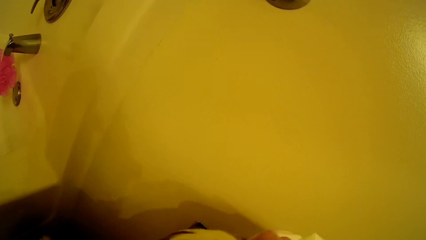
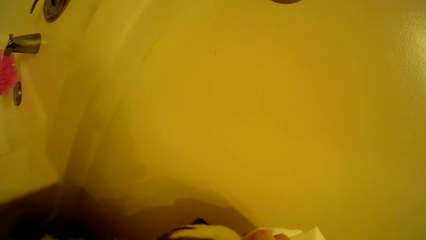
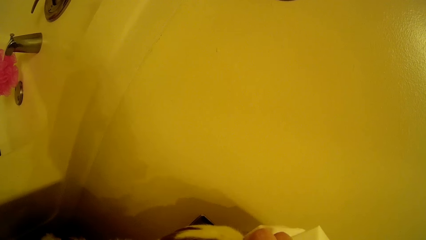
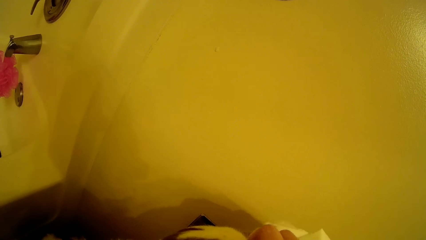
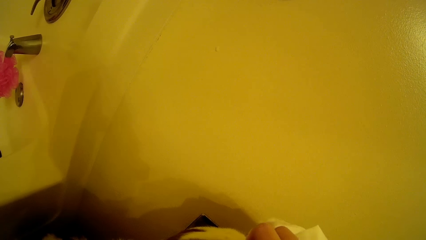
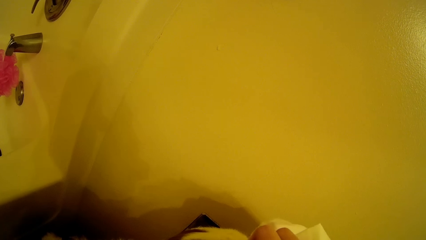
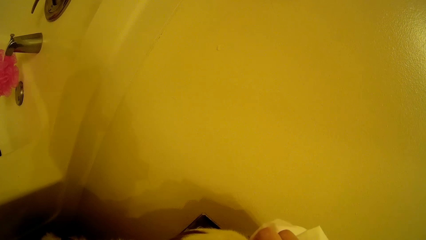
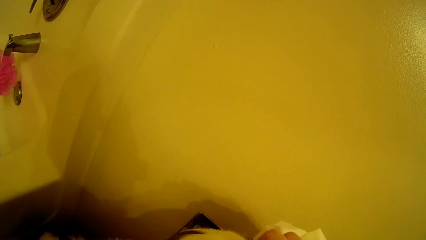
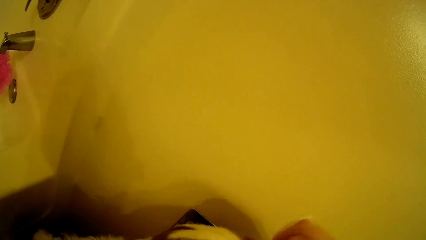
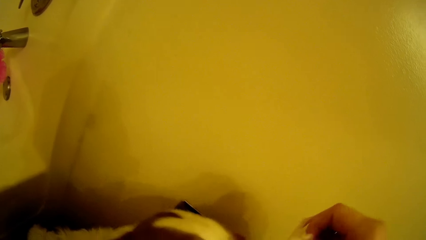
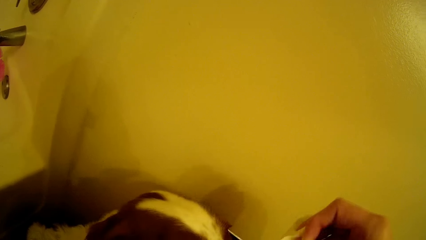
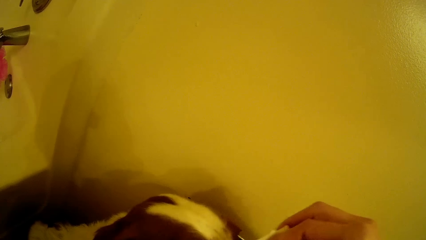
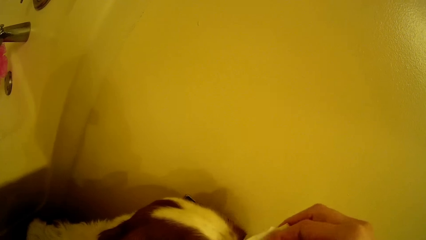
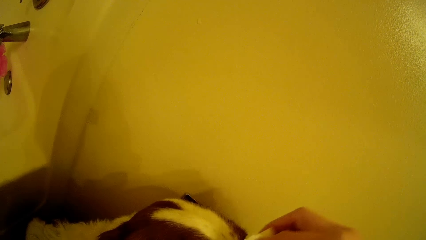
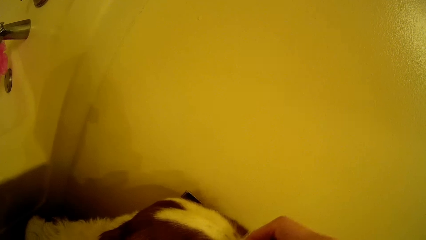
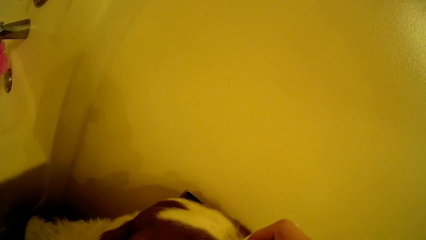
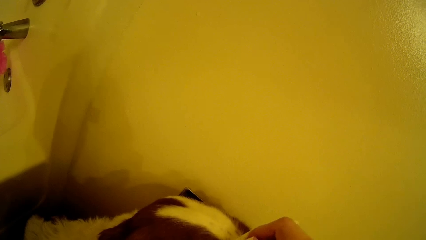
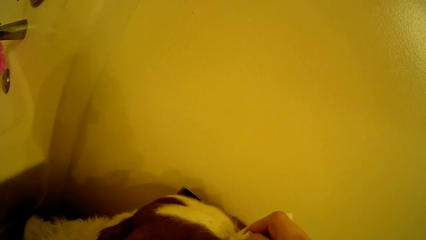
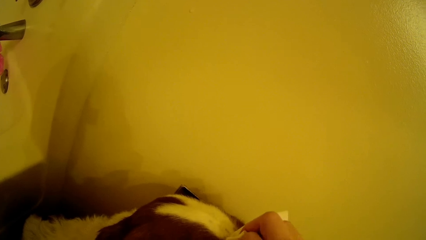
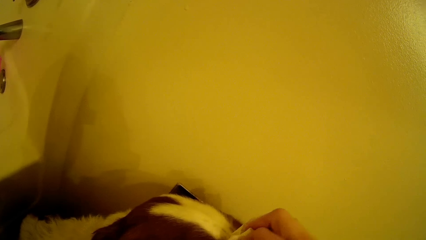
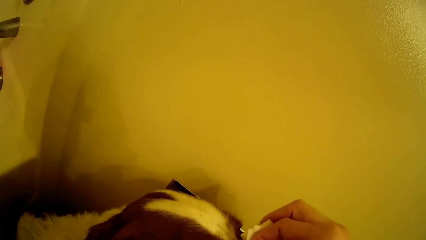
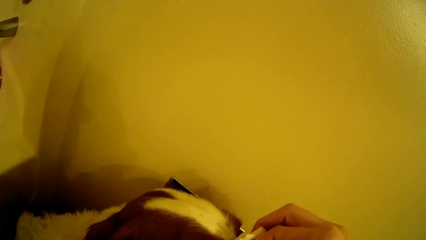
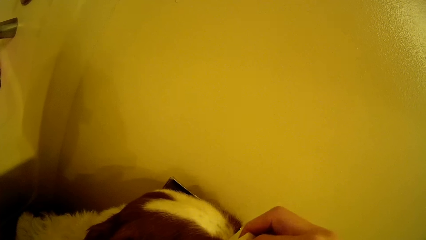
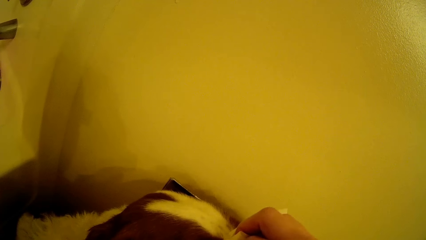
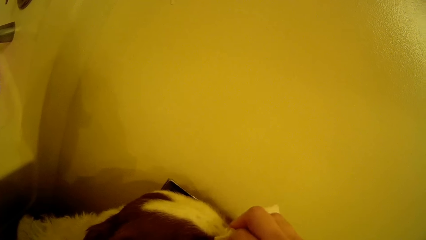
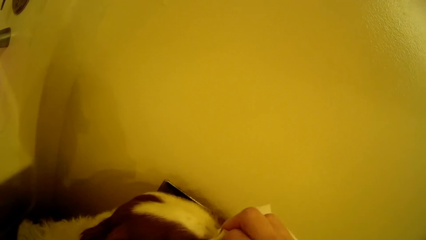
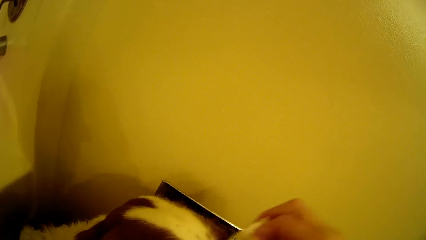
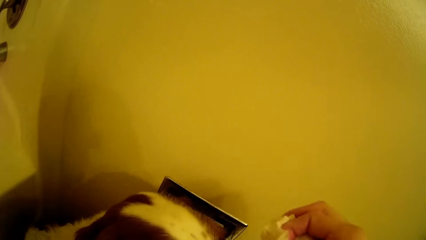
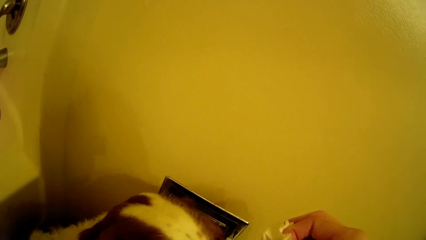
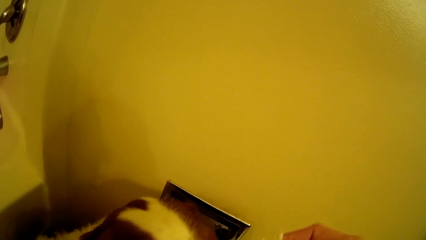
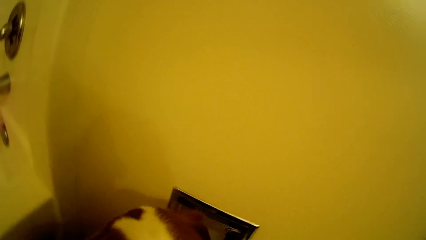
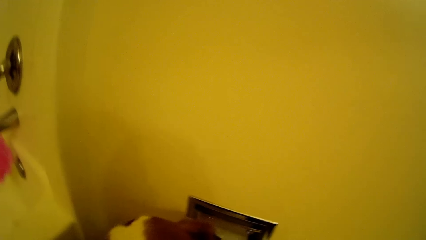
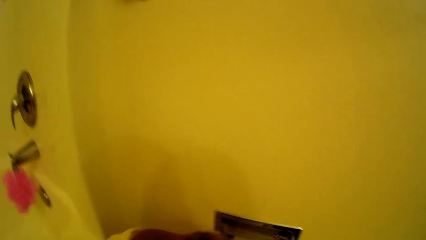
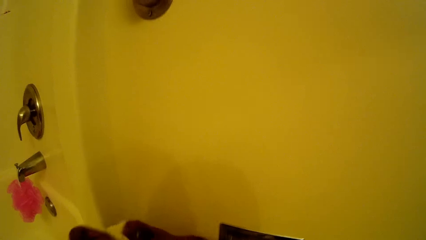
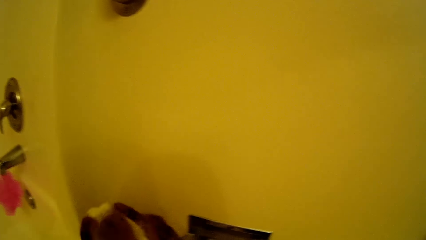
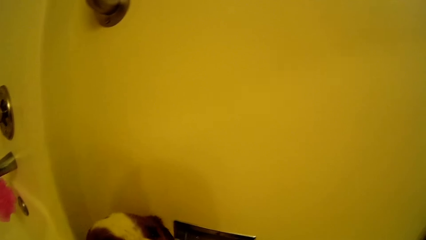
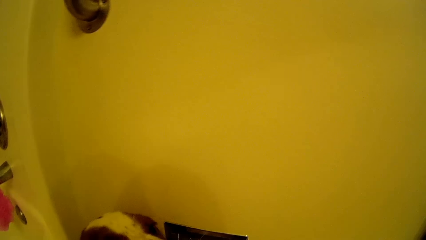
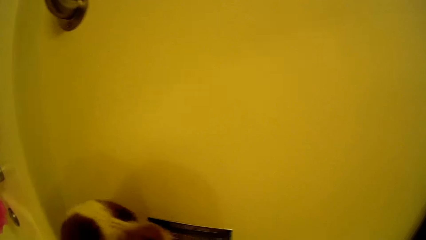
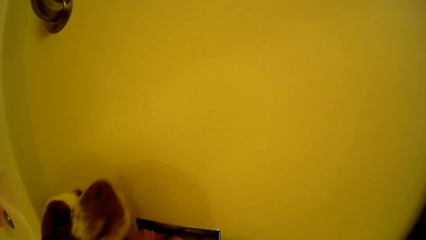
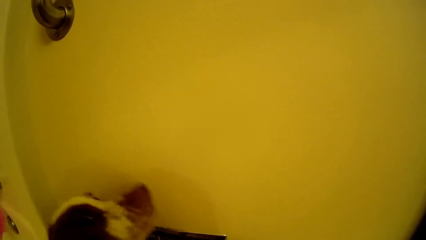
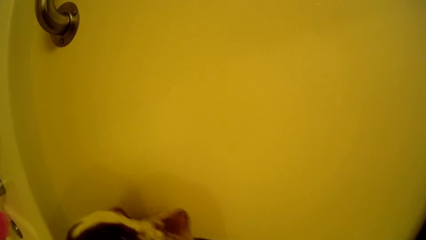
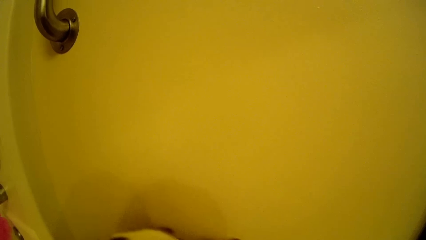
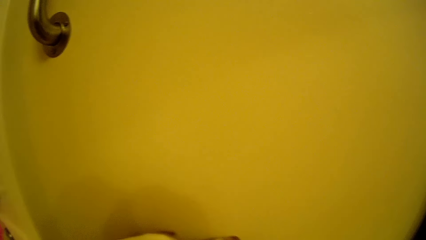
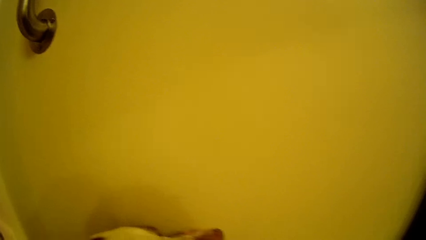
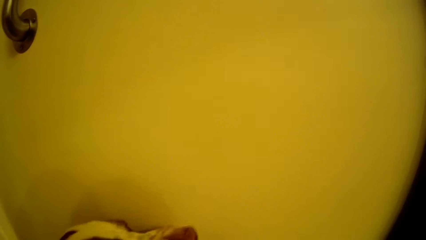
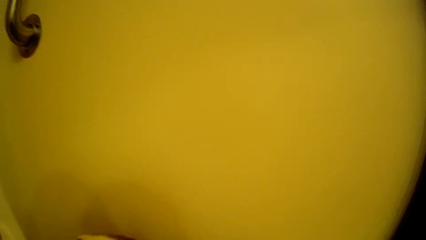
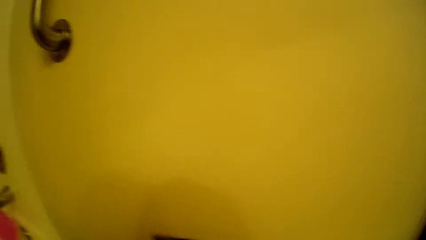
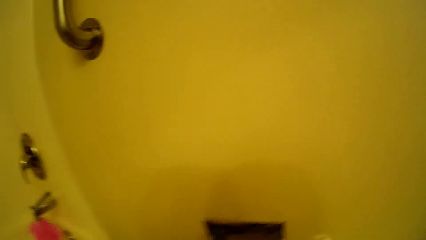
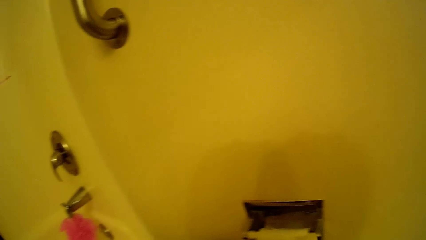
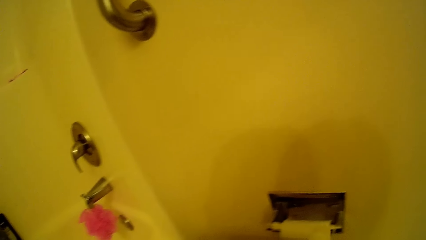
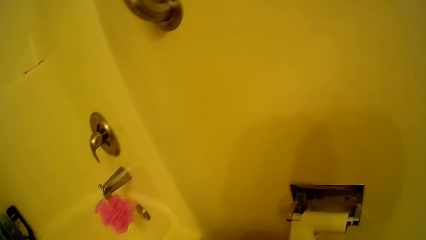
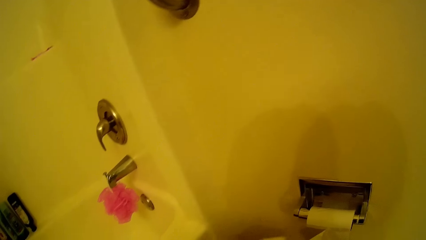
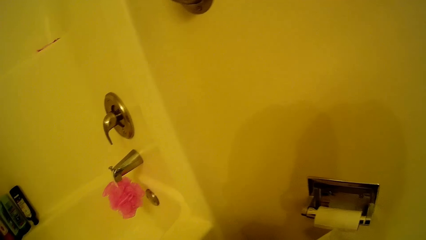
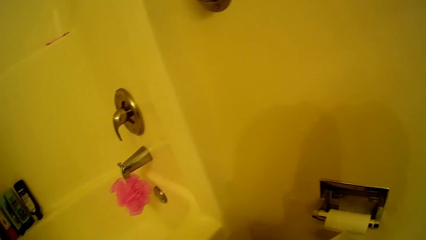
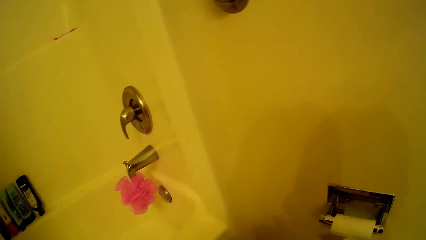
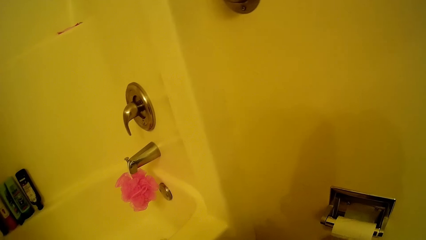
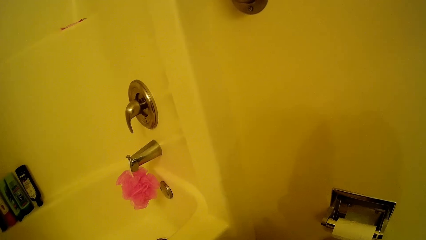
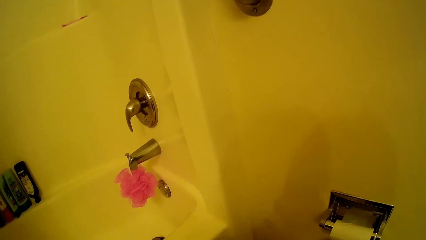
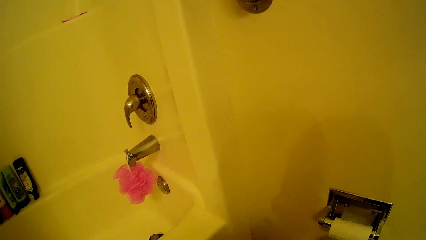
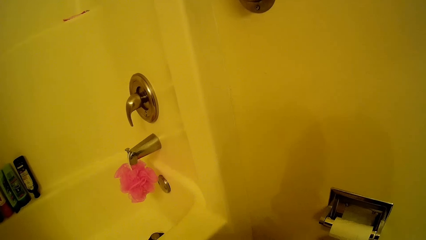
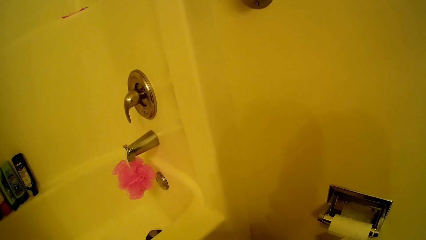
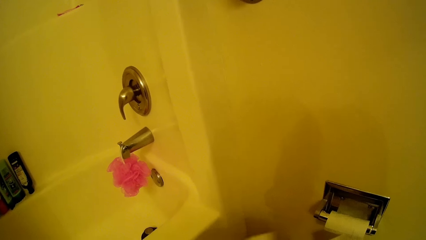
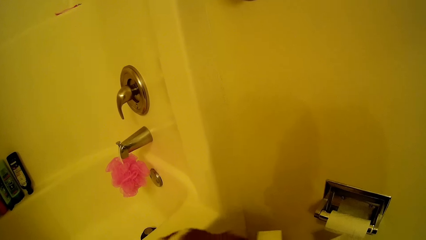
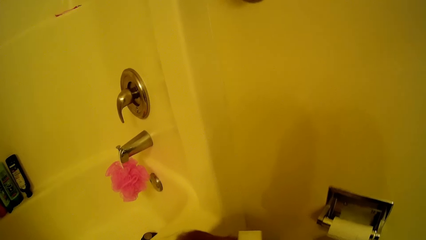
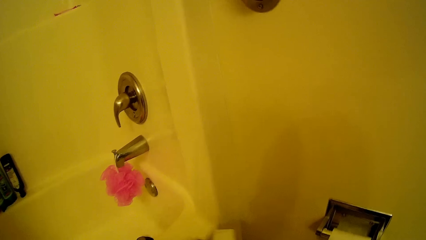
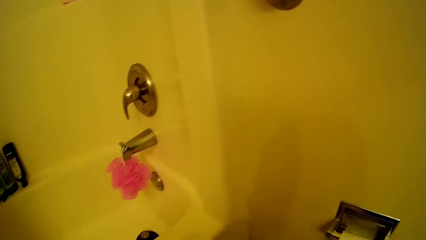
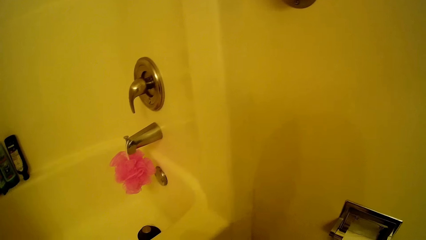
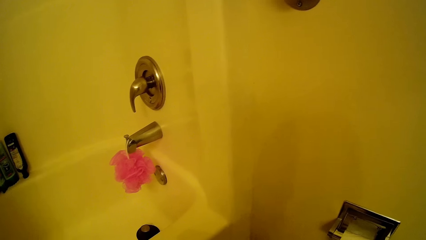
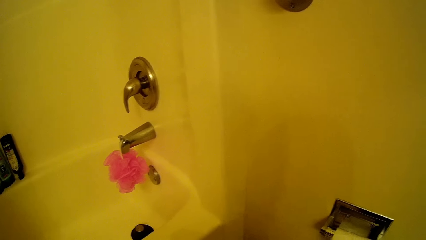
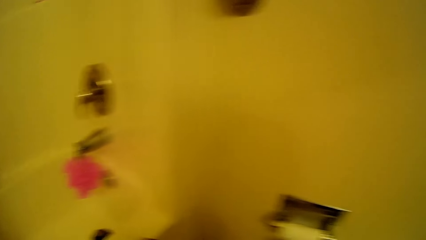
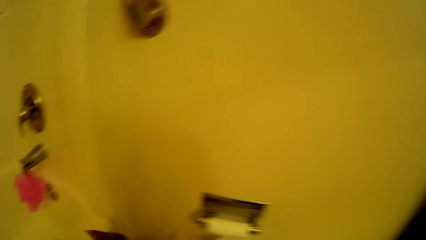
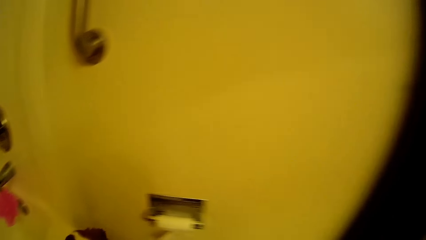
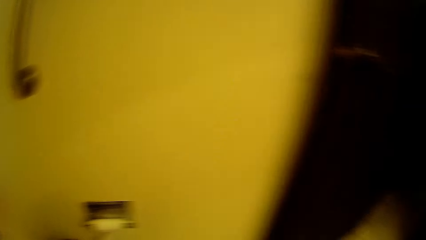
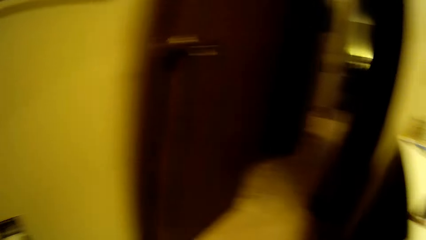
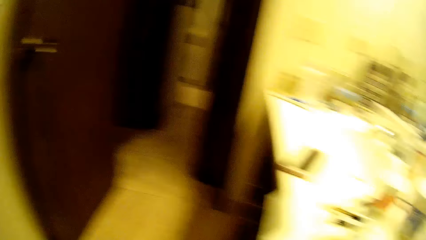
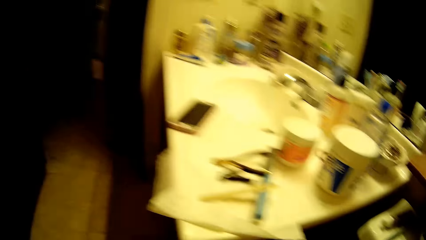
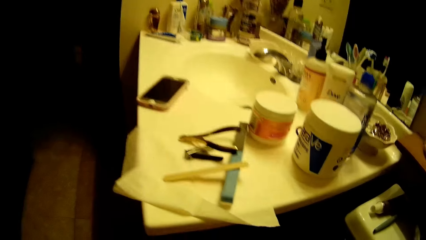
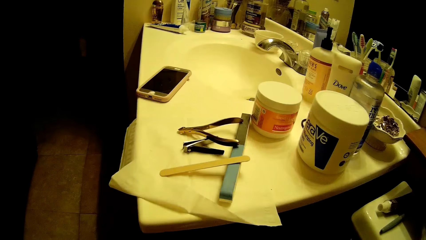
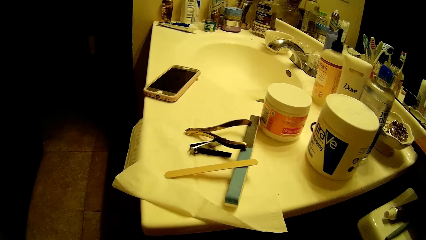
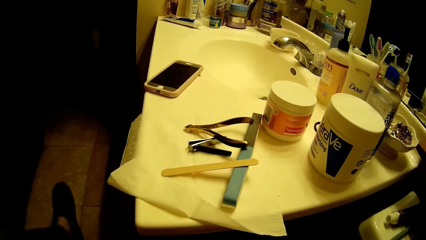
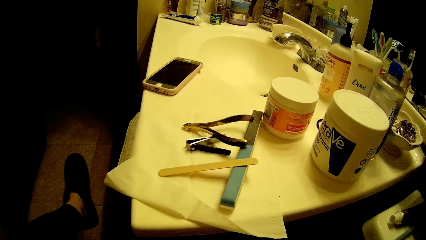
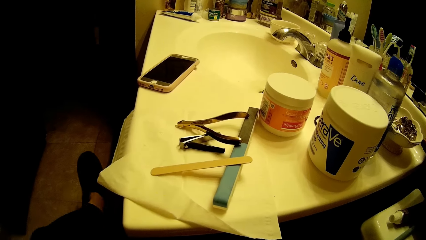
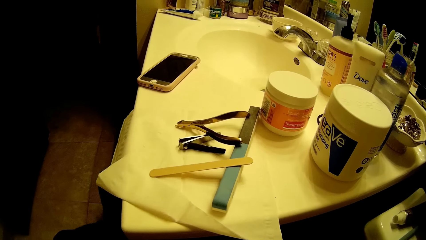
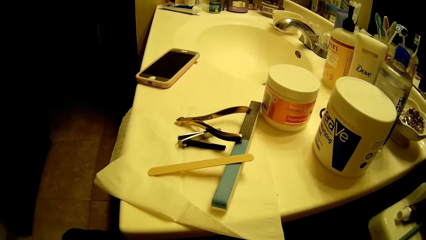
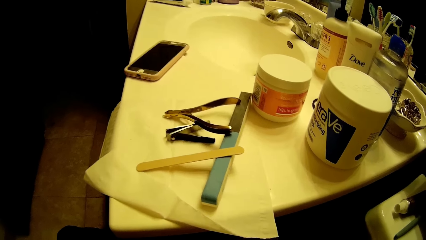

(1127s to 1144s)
The camera wearer looks around. They wipe the dog. They look around. They walk around. They look around.
